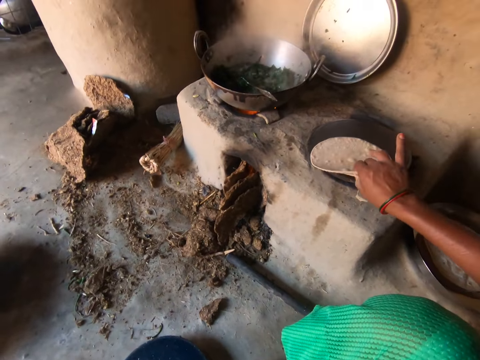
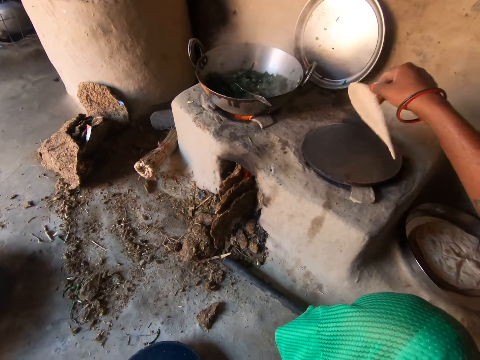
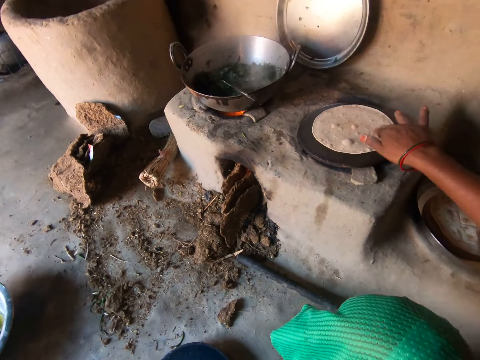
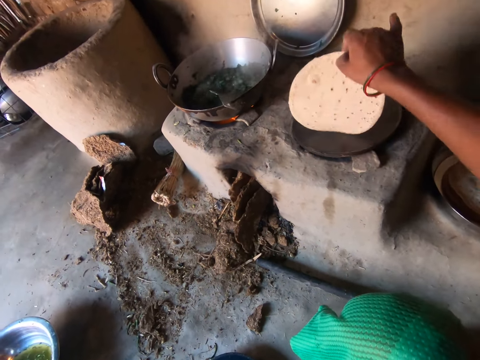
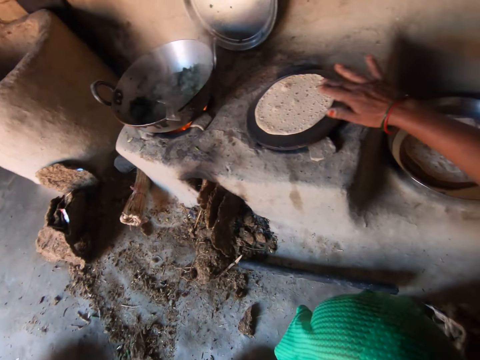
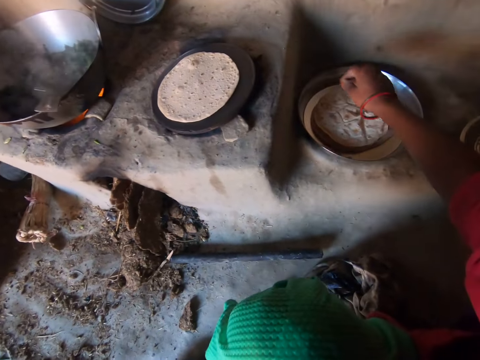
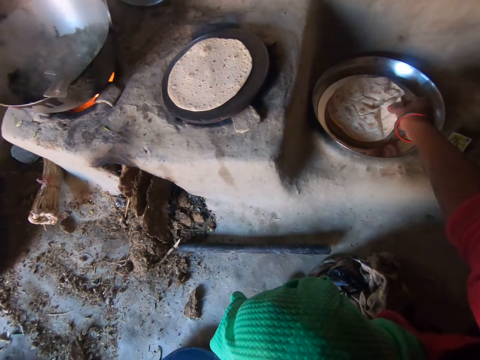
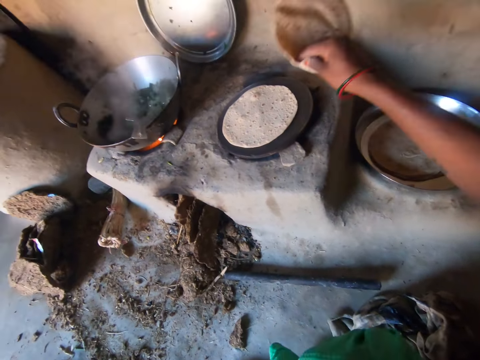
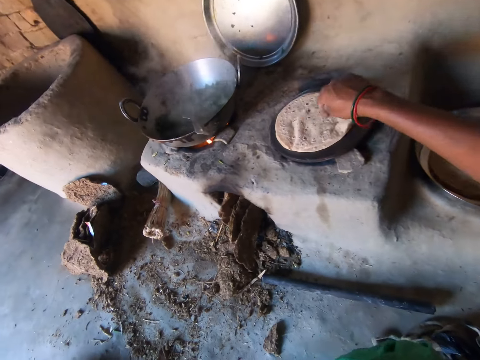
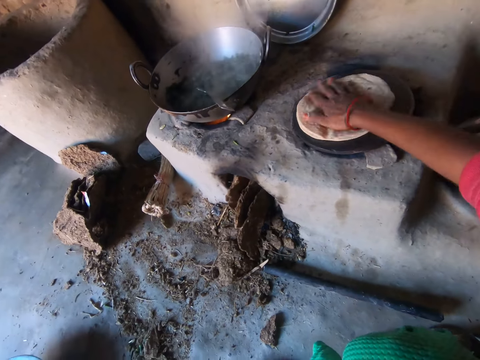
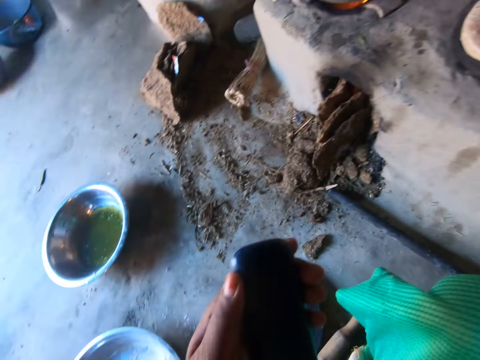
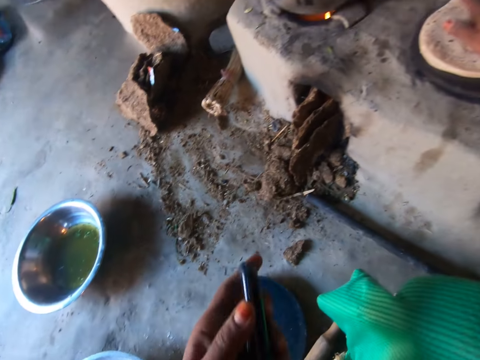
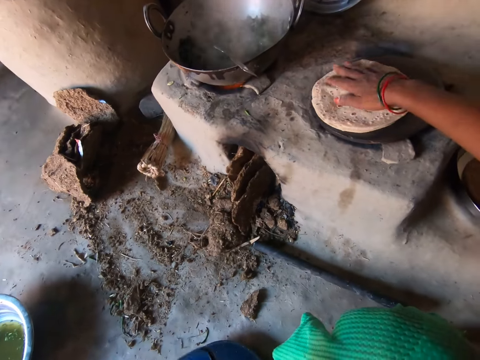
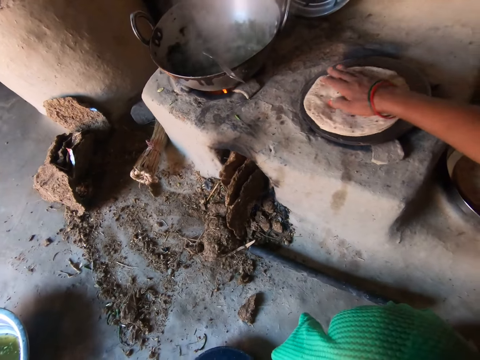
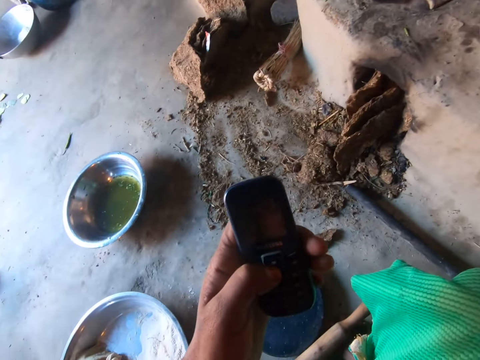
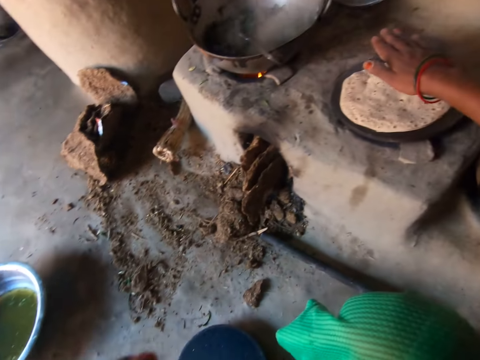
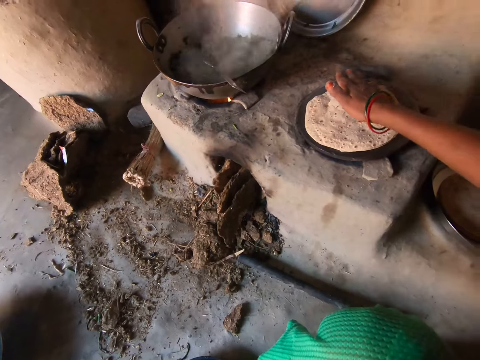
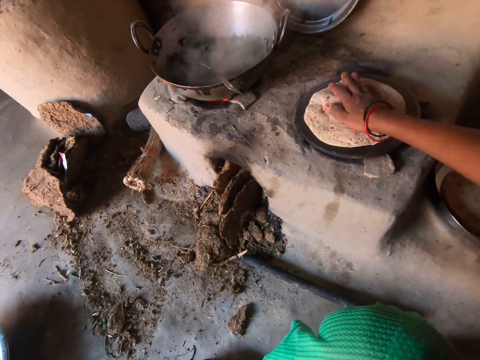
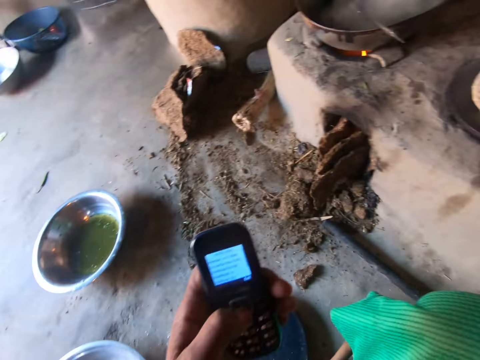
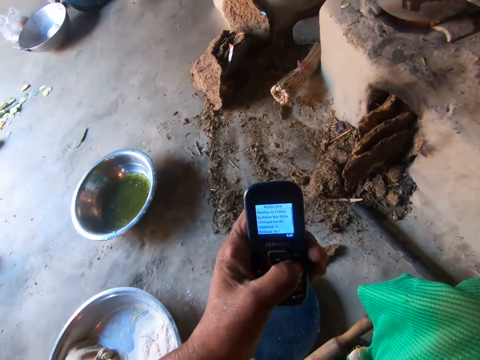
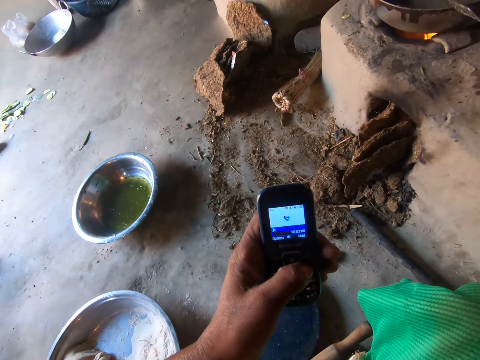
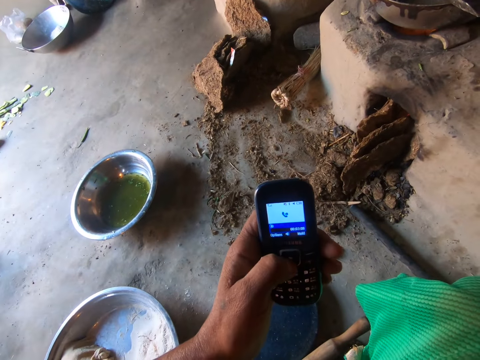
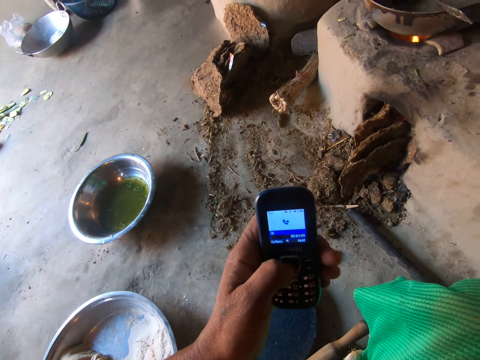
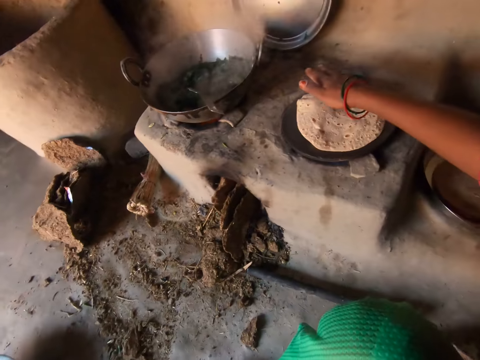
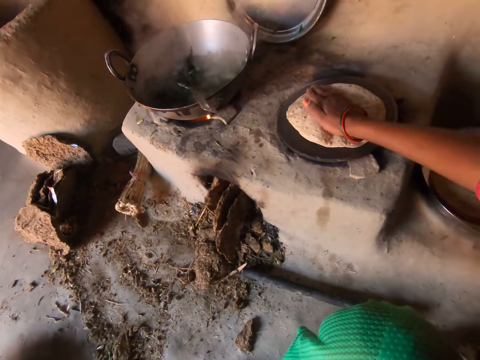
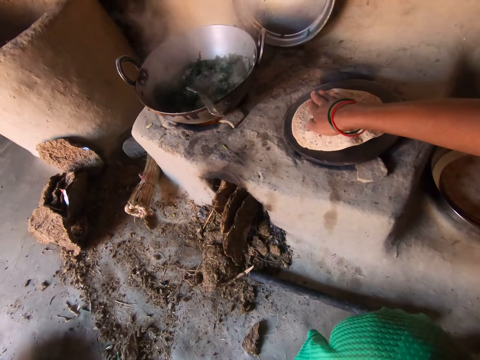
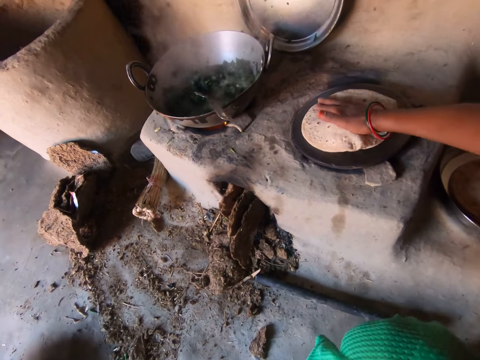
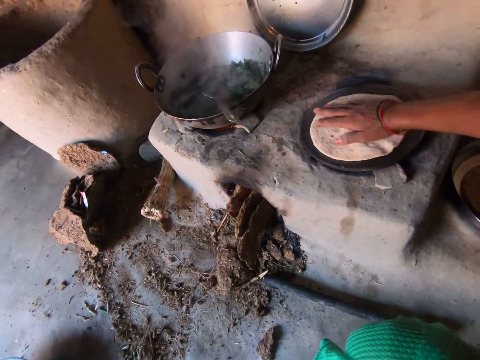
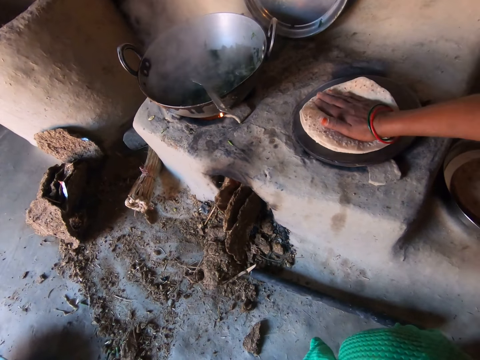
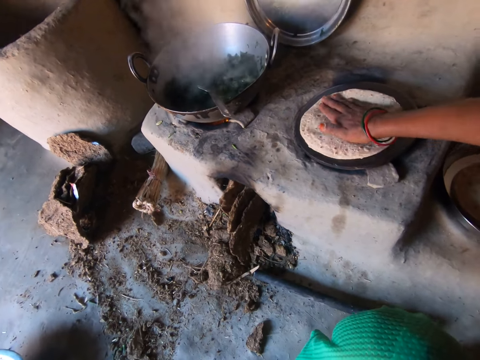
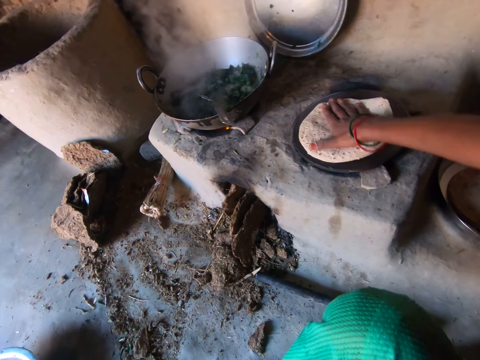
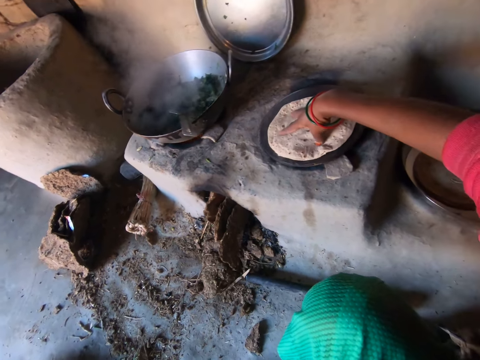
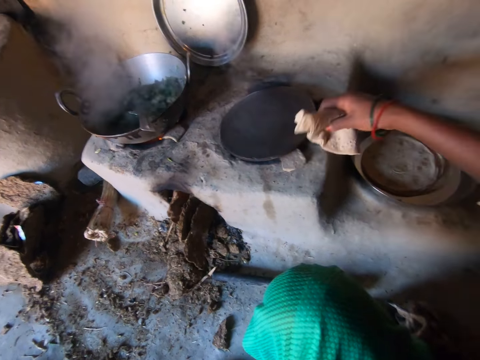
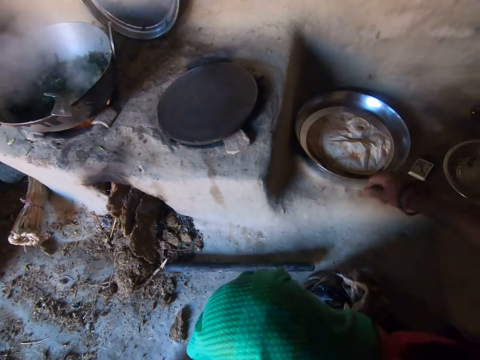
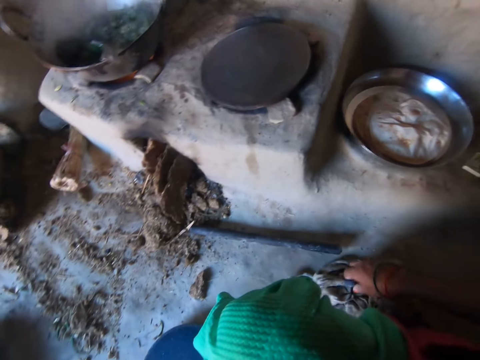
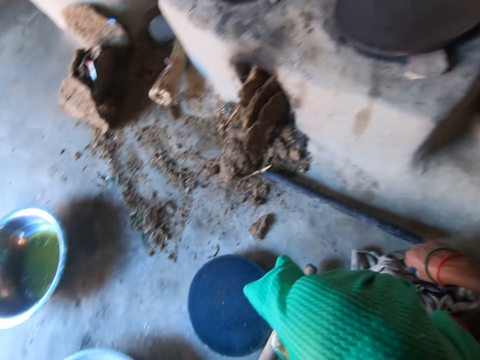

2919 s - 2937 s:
The camera wearer flips the chapati or flatbread on the pan with her right hand. She takes a chapati on the chapati tray. She places the chapati on the chapati on the pan. She rotates the chapati on the pan with her right hand. She presses the flatbread. She turns the phone and presses the flatbread. She operates the phone with her left hand. She presses the flatbread. She presses the phone. She presses the phone again. She rotates the chapati on the pan with her right hand. She presses the flatbread repeatedly. She carries the chapati on the pan with her right hand. She drops the chapati on the chapati tray. She wipes her hand on a cloth.

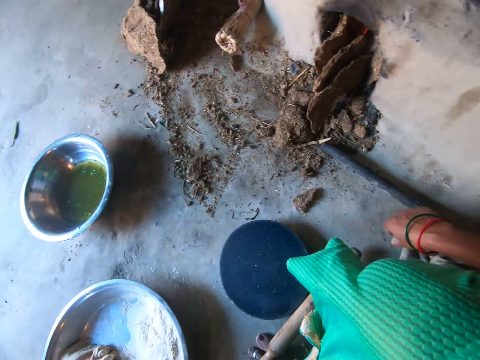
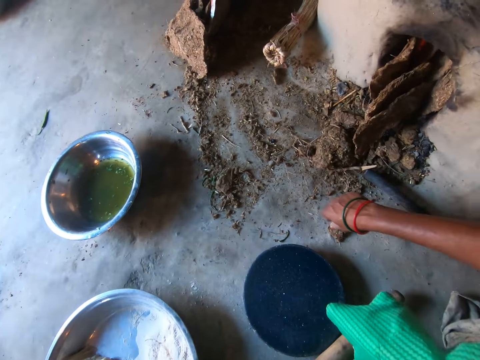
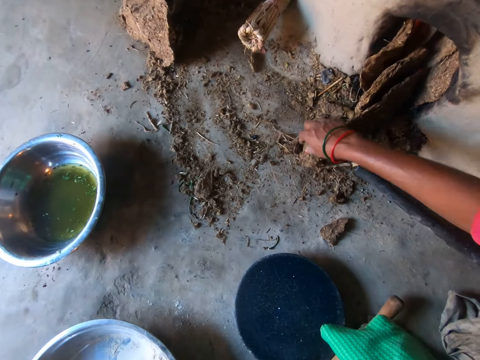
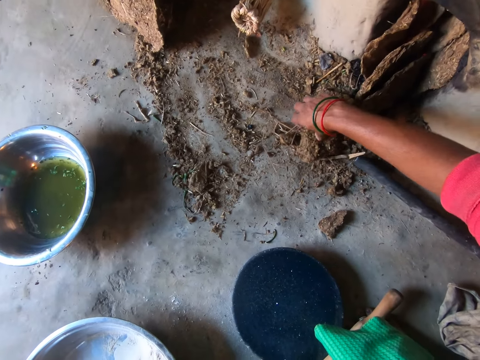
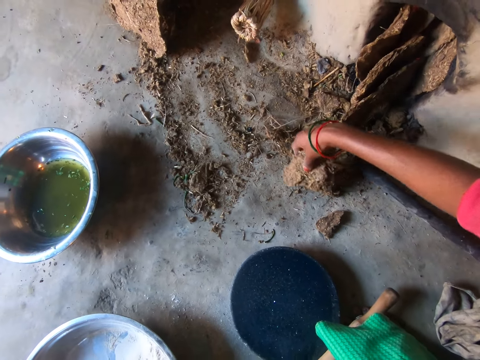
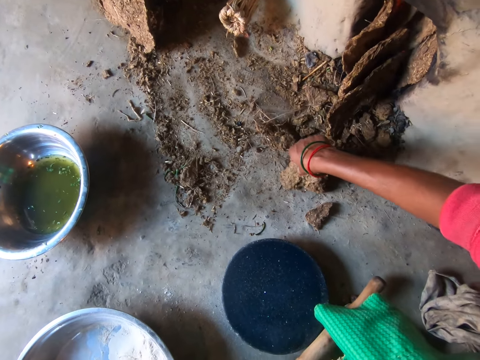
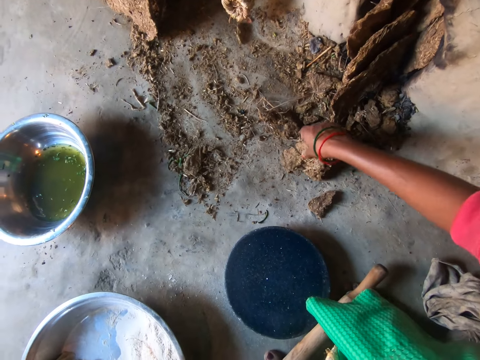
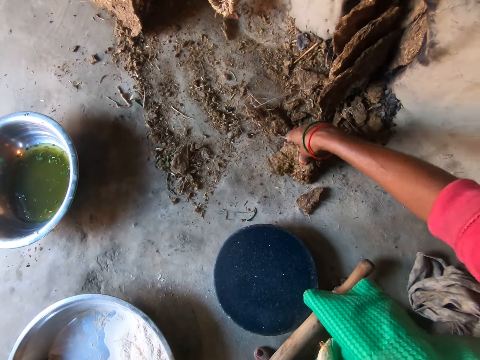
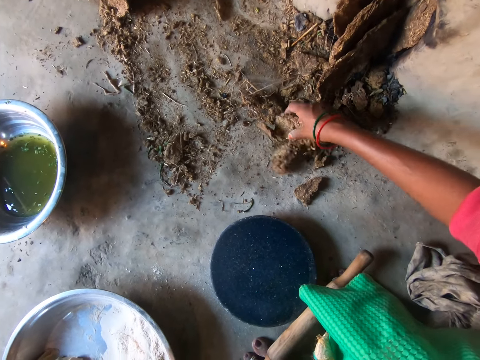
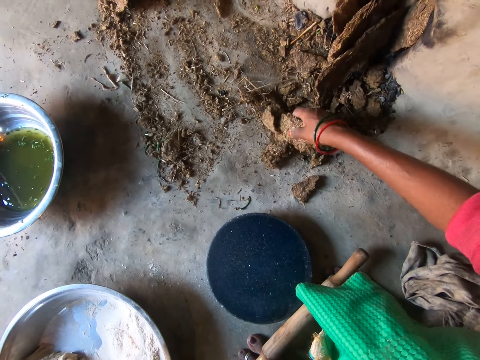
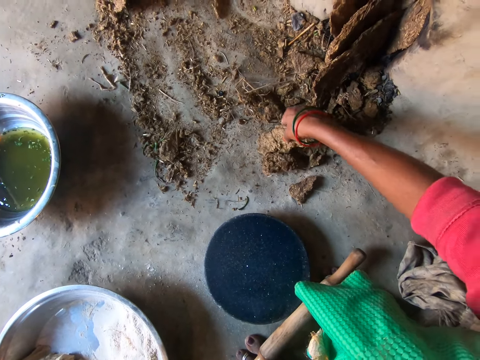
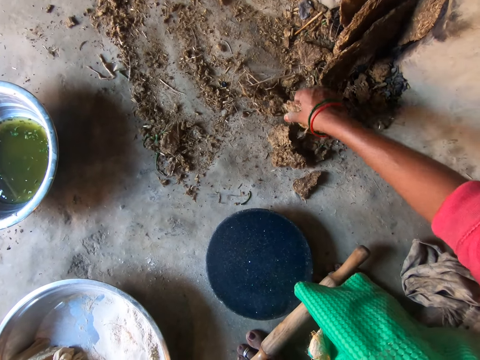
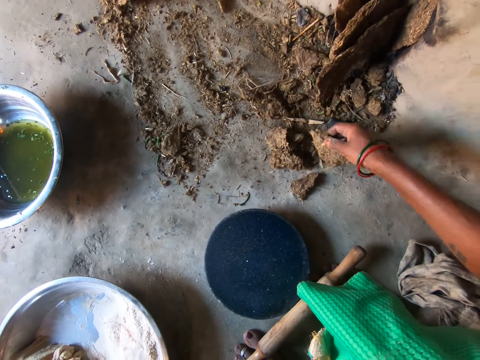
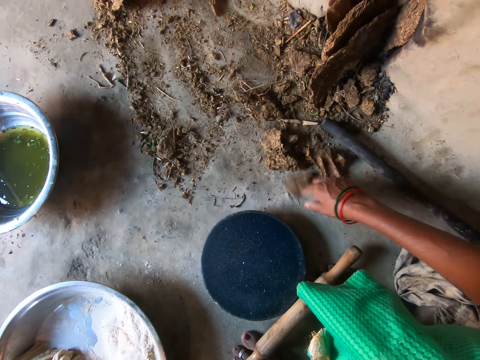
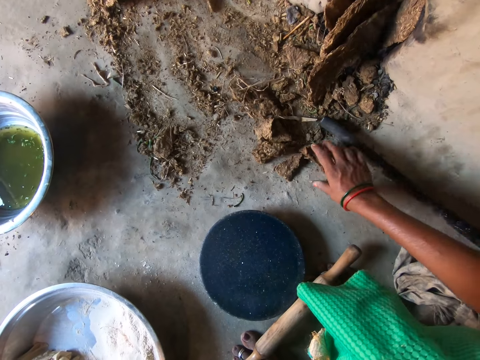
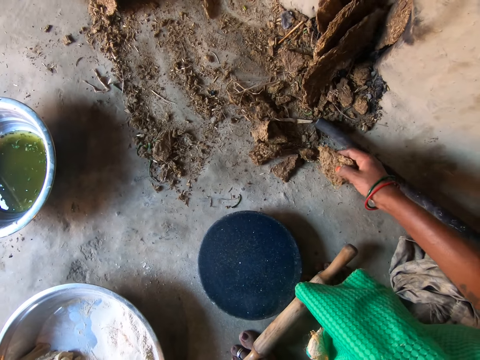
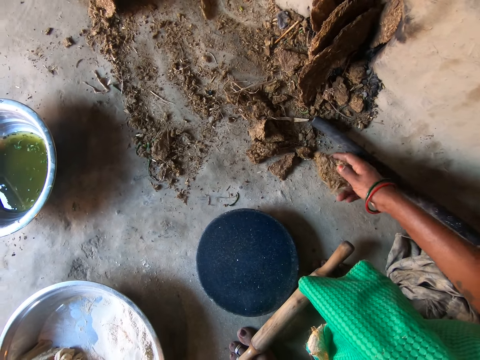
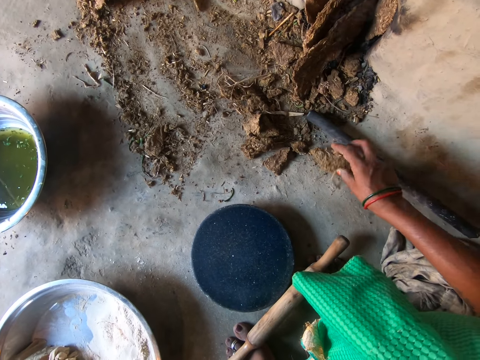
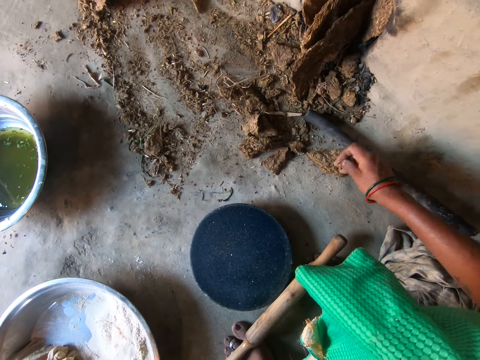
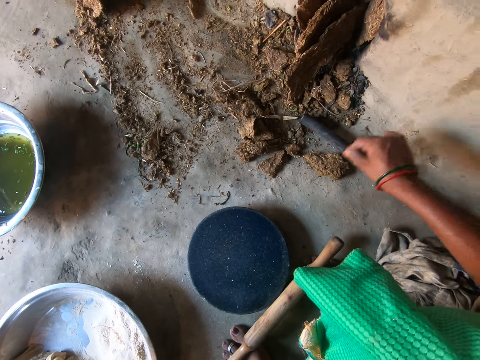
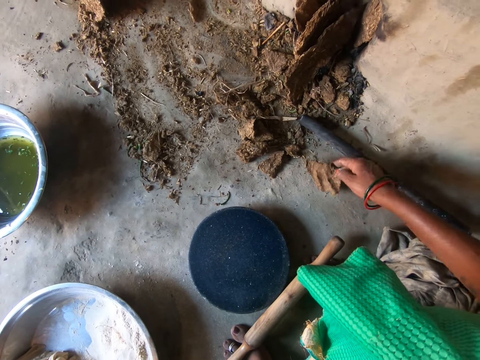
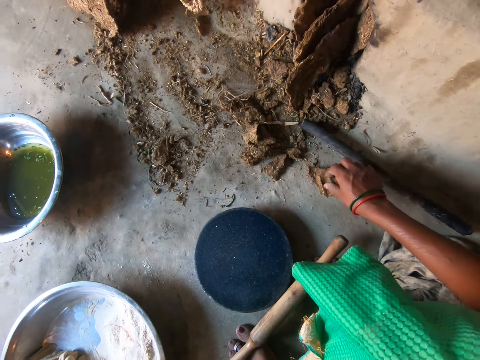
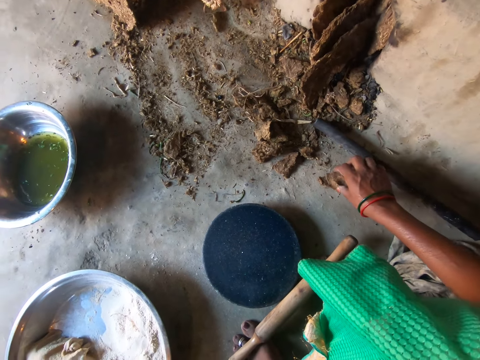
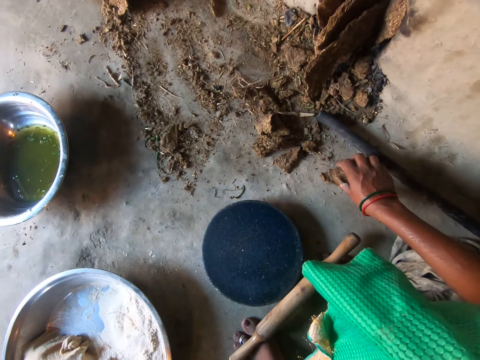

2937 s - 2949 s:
The camera wearer breaks firewood or mud on the floor into smaller pieces with her right hand. She picks the mud. She breaks the mud. She pushes the mud. She picks the mud. She removes grass from the mud. She turns the mud.
